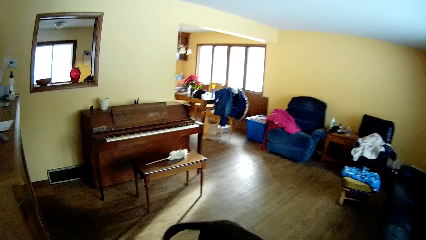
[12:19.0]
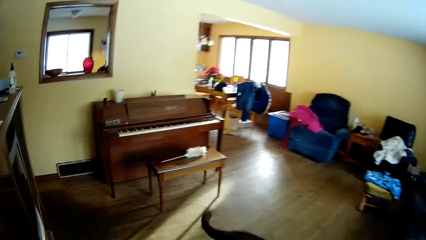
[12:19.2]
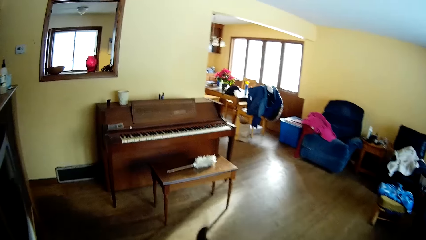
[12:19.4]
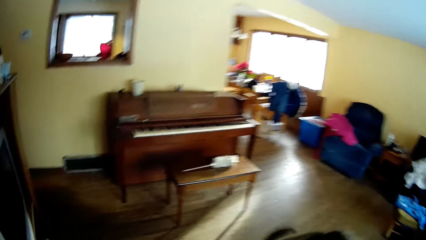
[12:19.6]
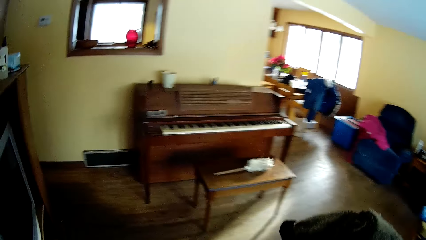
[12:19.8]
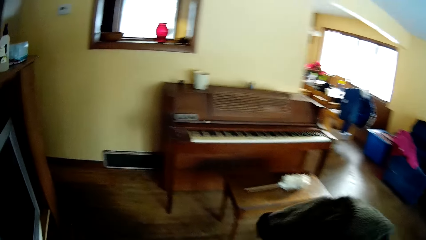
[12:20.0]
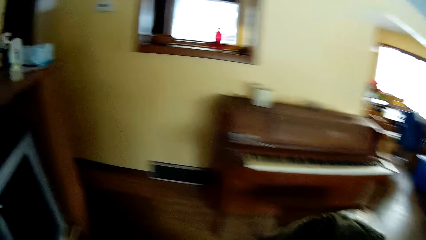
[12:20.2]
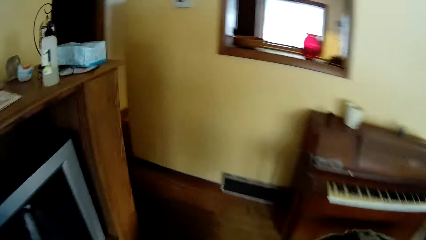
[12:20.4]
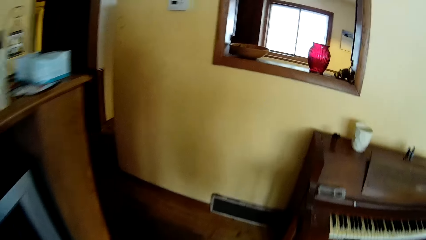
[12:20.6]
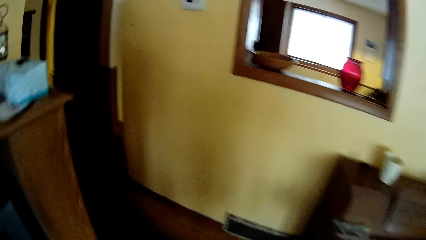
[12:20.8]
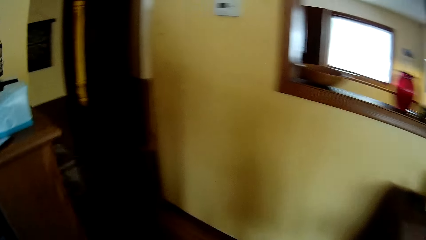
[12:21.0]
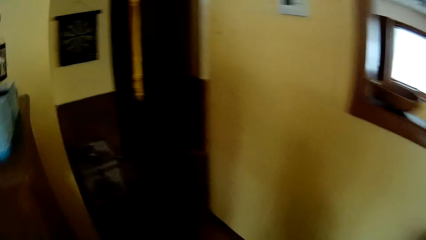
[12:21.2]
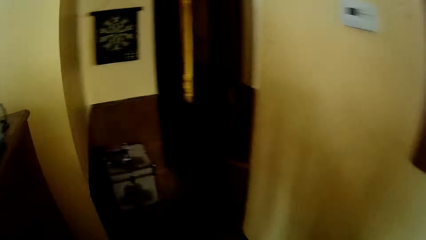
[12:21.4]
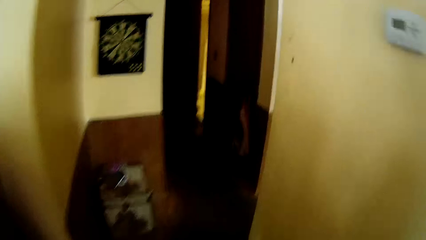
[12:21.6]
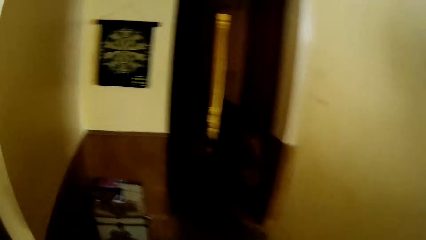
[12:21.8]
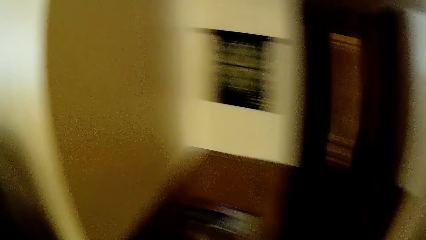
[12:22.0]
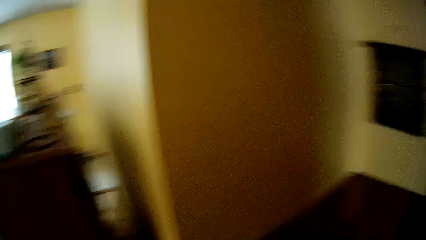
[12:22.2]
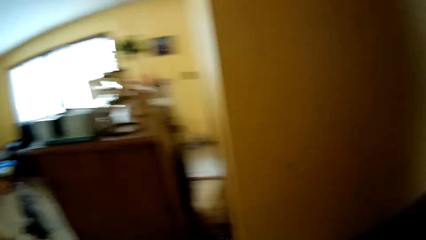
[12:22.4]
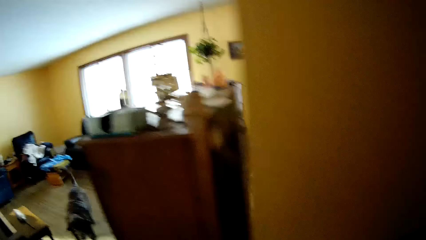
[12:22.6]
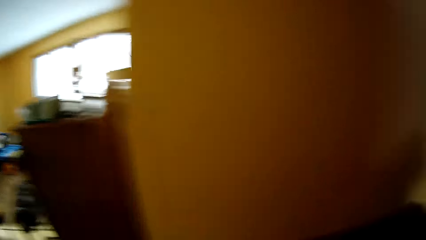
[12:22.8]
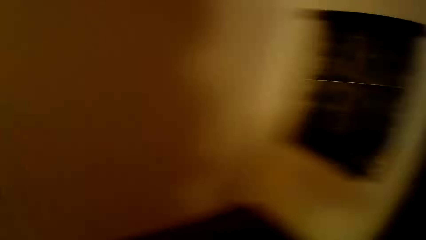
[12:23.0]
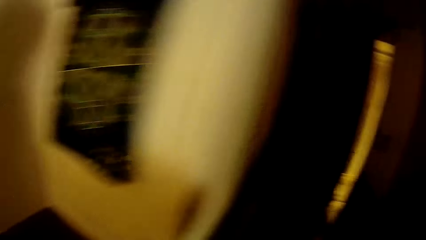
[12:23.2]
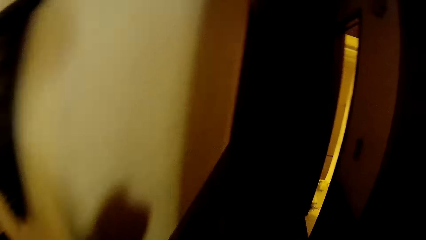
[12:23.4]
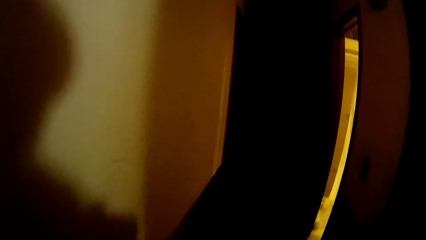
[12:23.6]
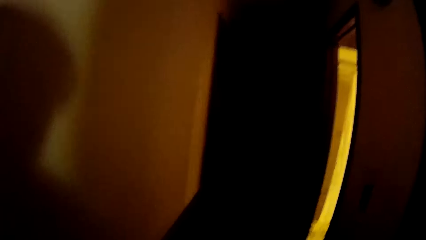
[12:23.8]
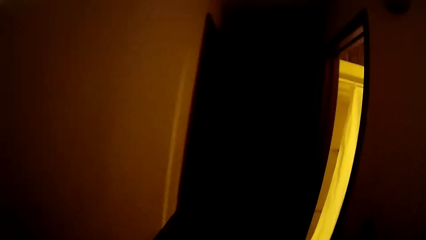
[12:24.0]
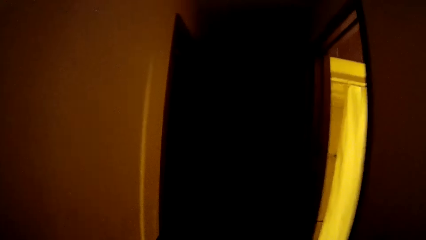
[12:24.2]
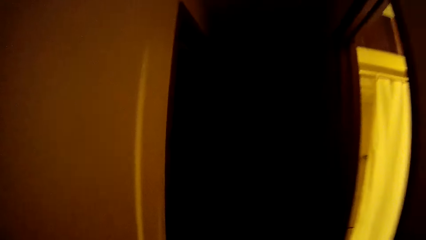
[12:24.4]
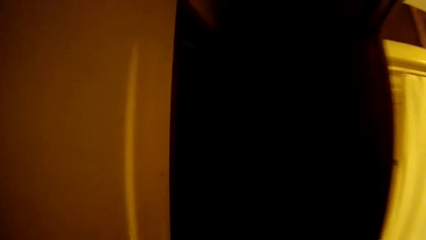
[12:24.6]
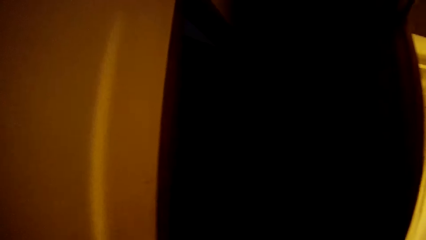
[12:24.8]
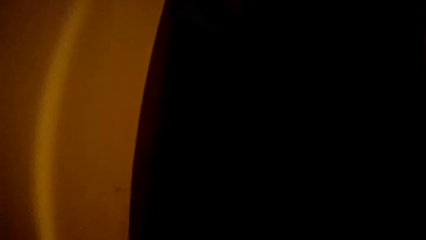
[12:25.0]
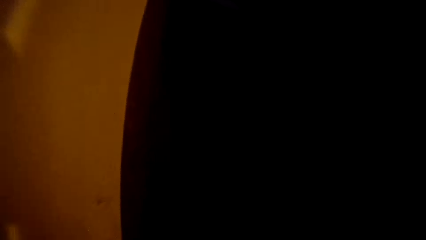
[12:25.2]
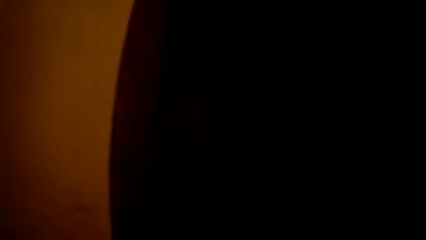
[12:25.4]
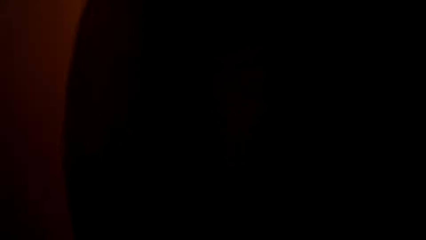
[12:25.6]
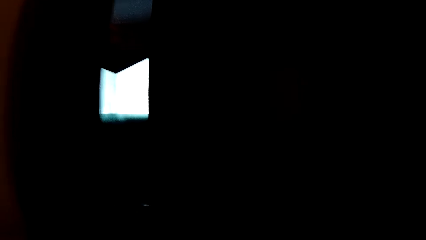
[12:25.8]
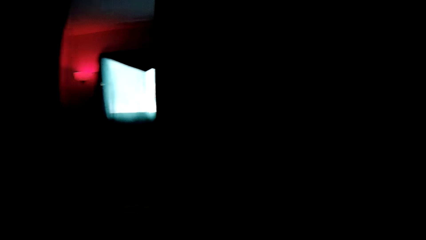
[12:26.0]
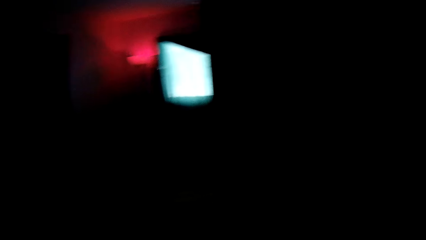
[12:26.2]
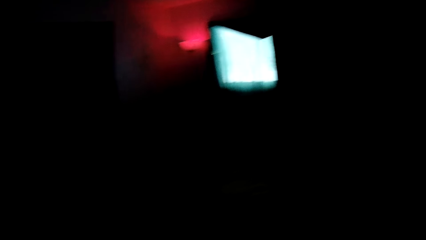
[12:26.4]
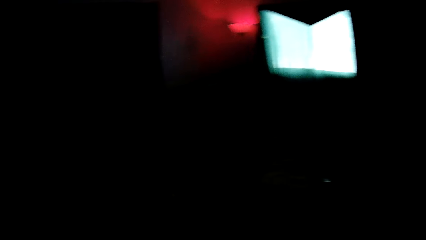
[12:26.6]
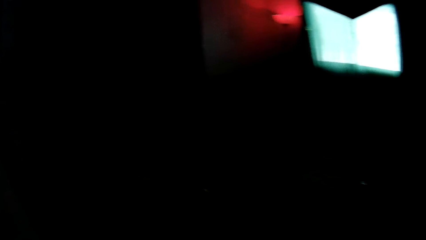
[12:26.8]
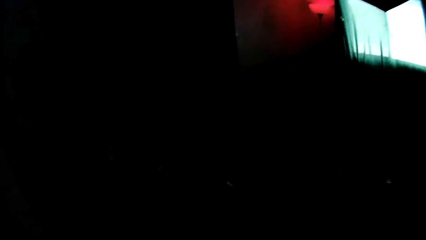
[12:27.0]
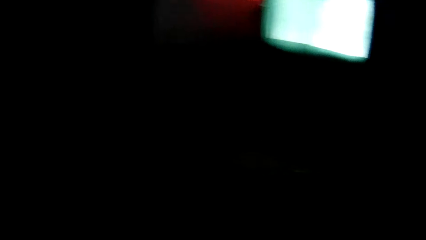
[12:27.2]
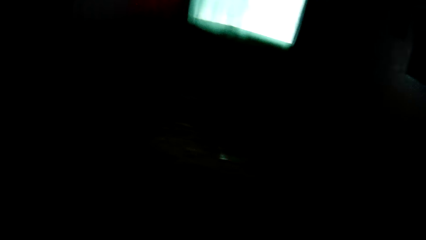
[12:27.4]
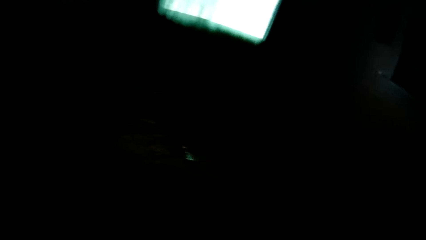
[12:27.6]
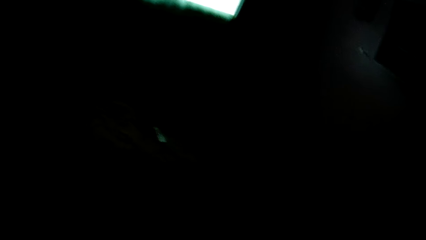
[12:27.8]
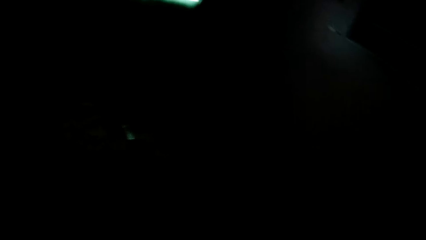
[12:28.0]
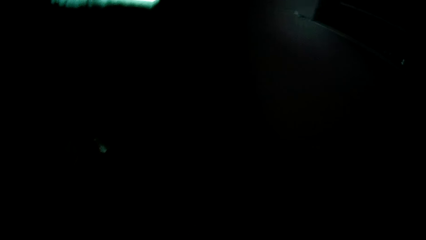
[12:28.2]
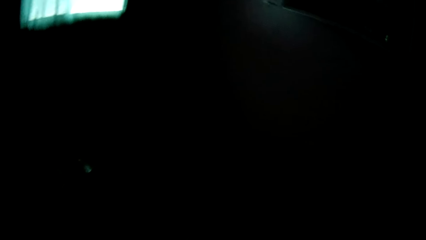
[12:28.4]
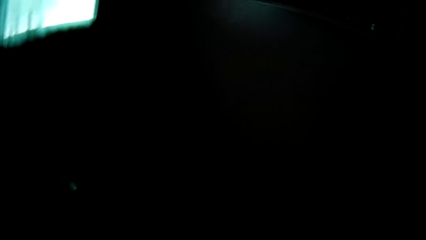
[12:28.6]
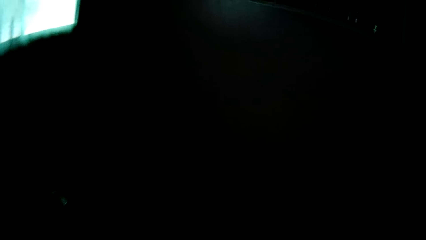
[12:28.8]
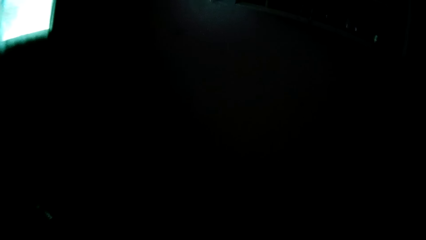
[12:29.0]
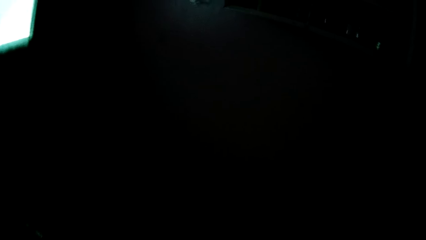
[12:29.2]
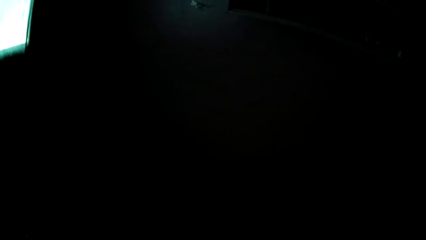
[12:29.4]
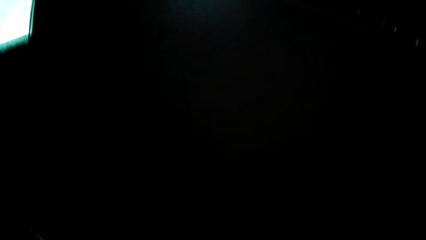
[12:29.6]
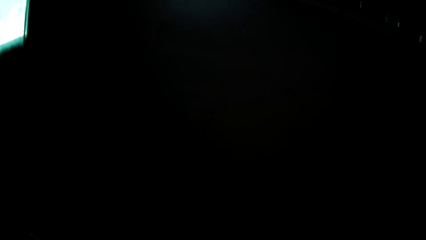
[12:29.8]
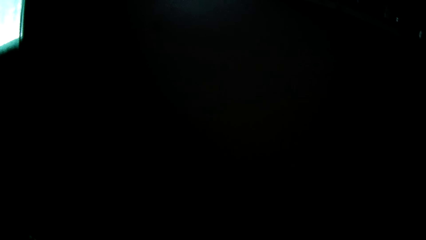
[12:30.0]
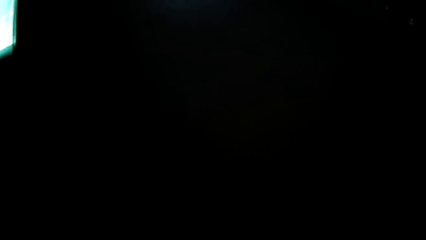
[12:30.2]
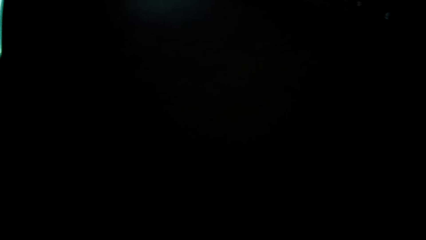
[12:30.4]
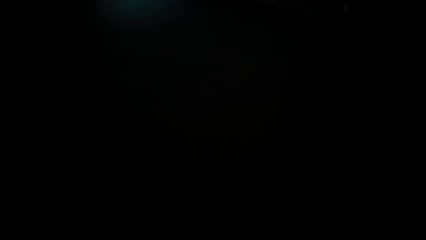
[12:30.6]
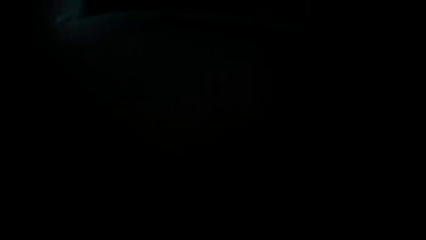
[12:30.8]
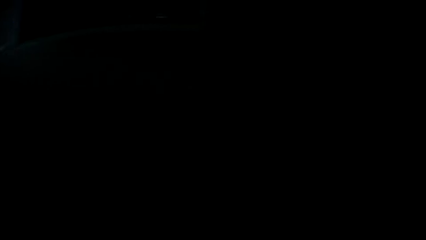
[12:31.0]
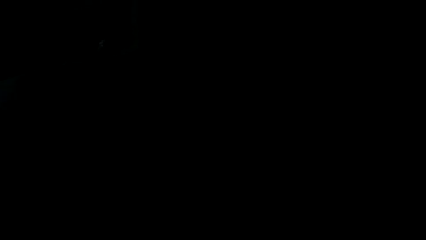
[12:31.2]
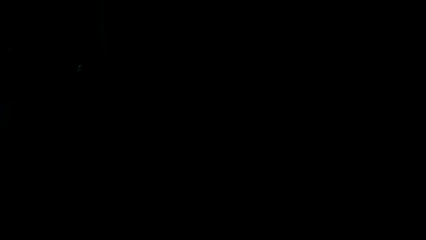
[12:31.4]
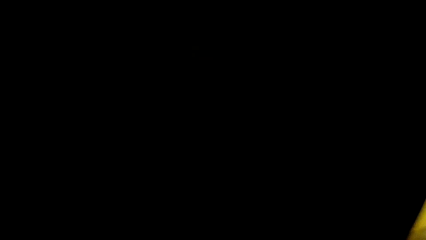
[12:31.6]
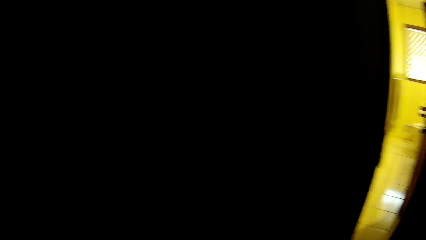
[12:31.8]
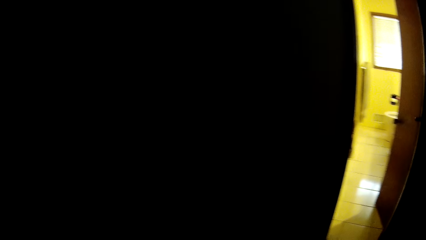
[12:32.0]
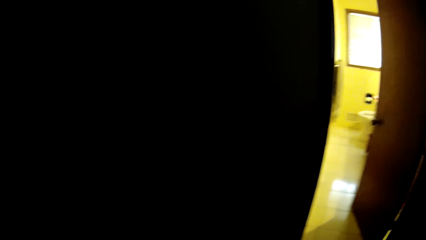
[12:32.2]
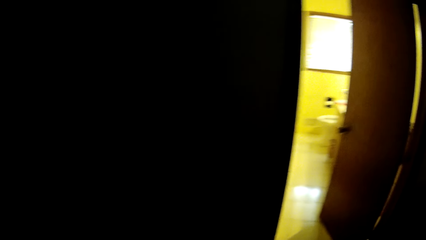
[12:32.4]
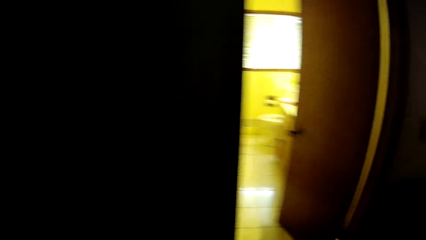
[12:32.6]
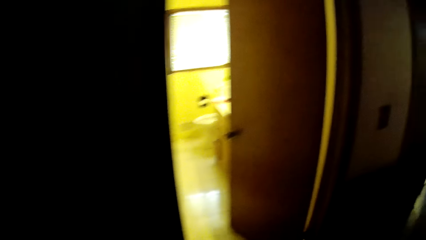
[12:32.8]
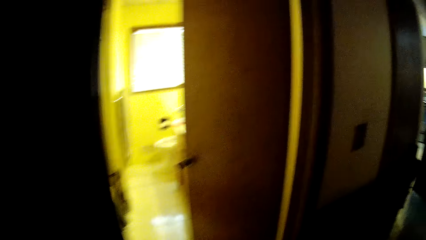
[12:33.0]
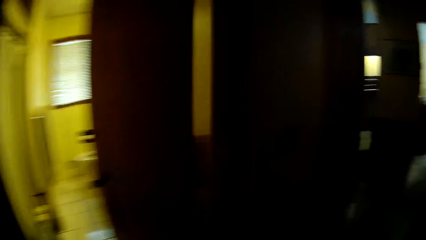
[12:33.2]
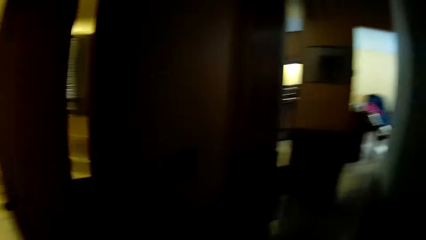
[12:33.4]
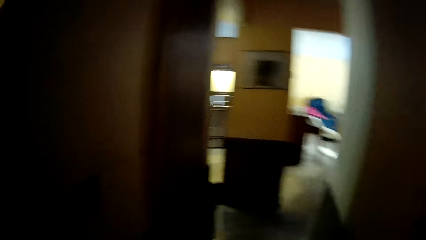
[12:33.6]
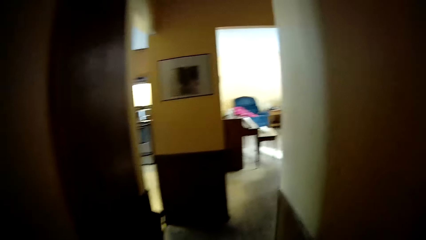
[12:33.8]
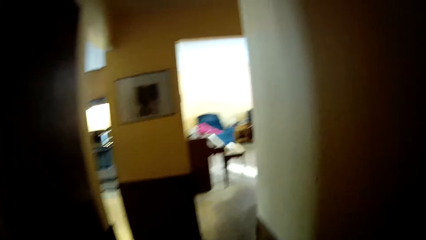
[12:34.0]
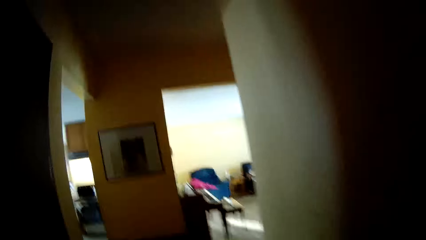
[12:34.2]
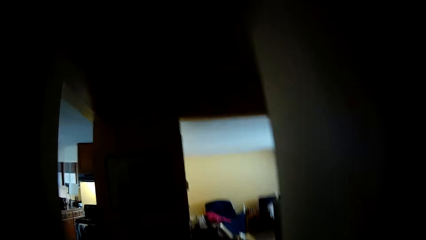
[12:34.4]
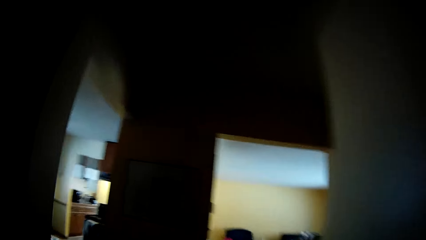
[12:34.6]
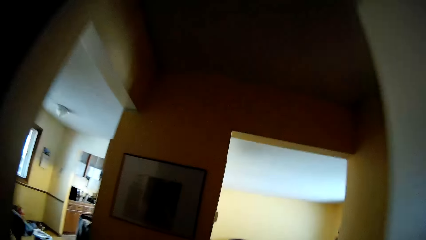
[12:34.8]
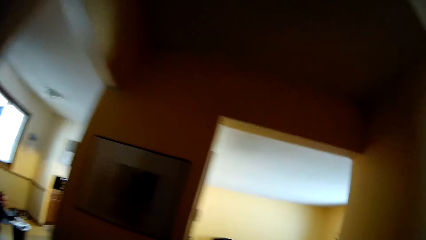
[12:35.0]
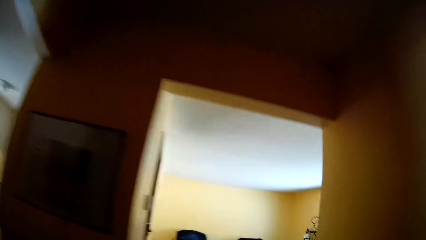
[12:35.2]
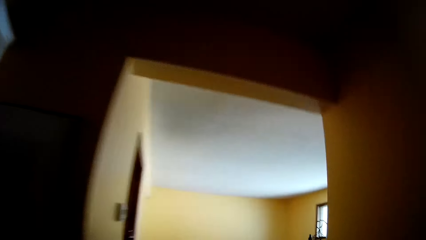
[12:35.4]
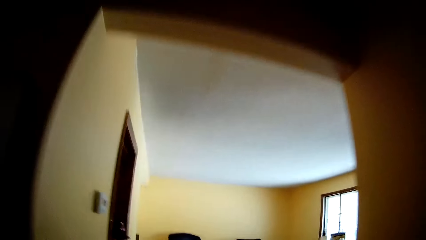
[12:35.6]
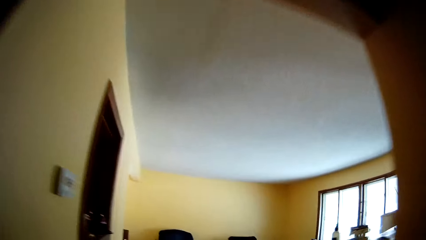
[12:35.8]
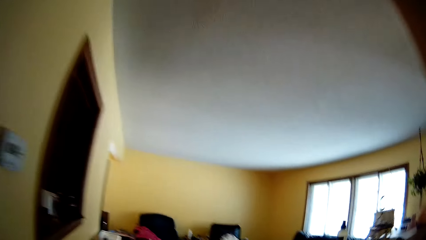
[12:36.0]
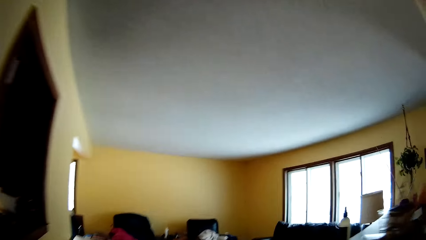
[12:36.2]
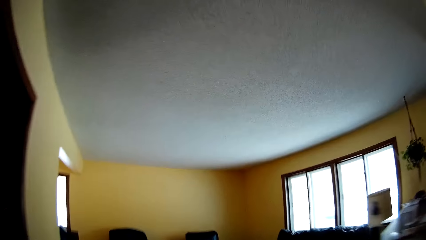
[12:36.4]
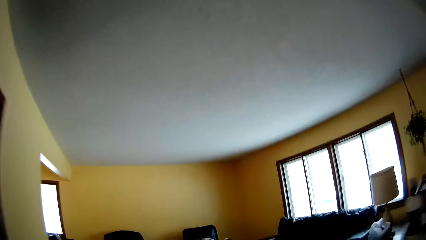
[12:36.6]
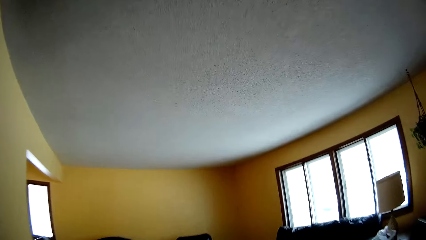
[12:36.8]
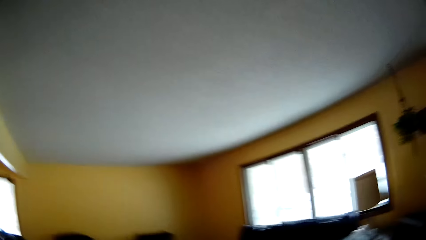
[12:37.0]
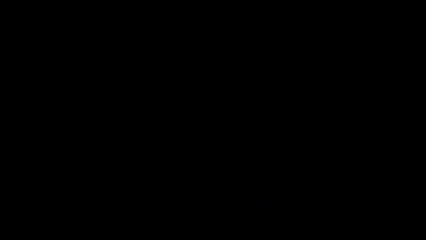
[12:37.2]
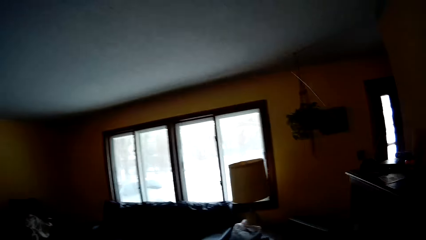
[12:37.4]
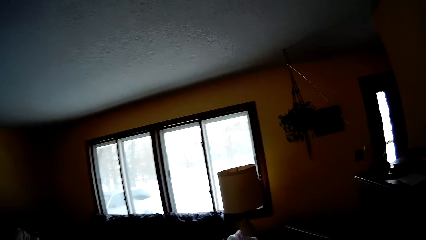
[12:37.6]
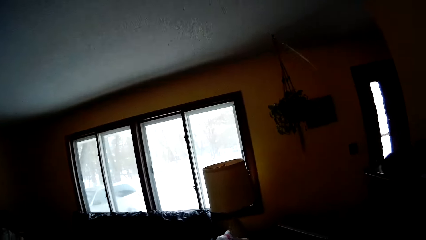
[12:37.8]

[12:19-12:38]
The camera wearer moves around the house. They walk past a dog. They walk into a room through the lobby. They open the door. They look around the house. They move around the house. They walk into the sitting room through the lobby.
